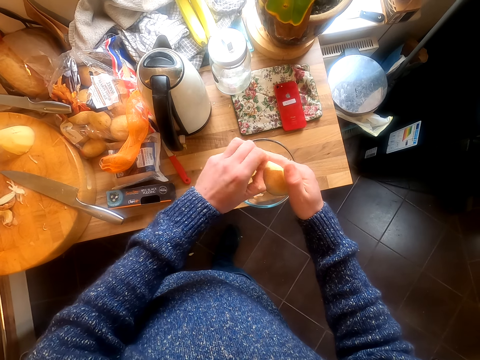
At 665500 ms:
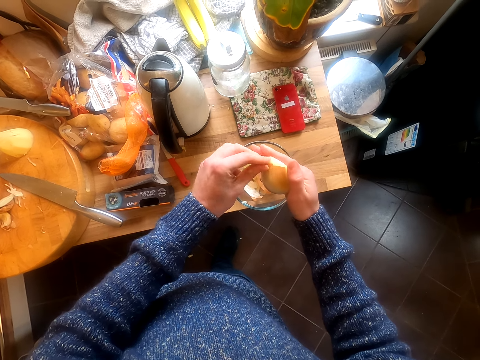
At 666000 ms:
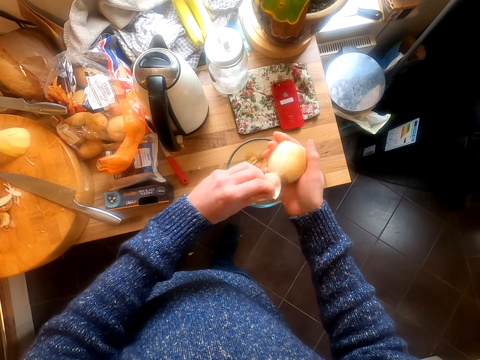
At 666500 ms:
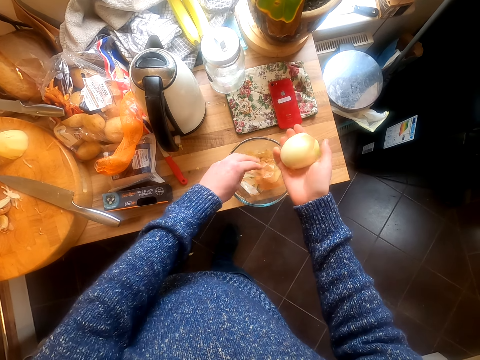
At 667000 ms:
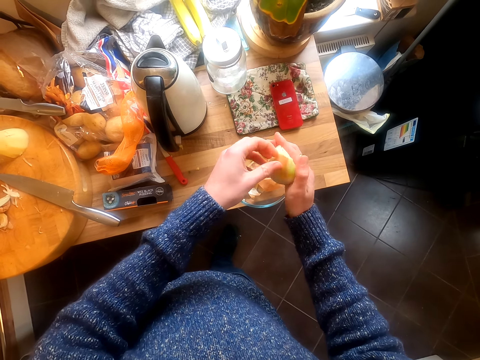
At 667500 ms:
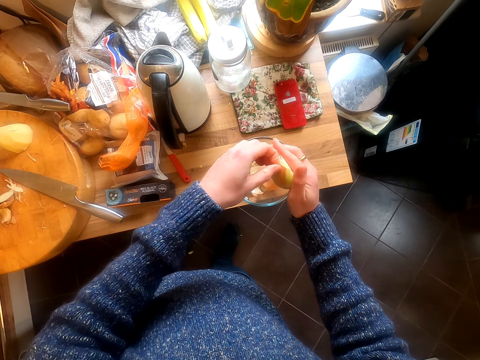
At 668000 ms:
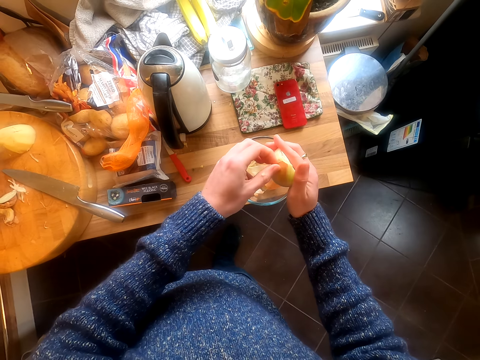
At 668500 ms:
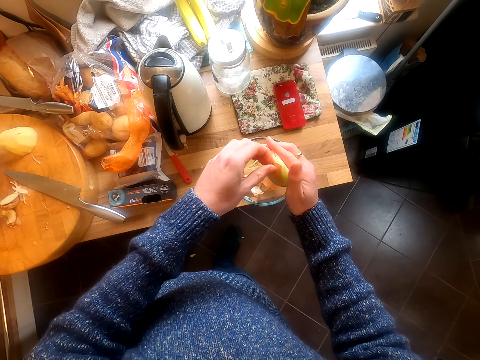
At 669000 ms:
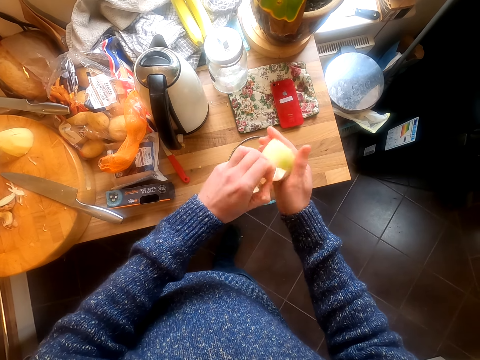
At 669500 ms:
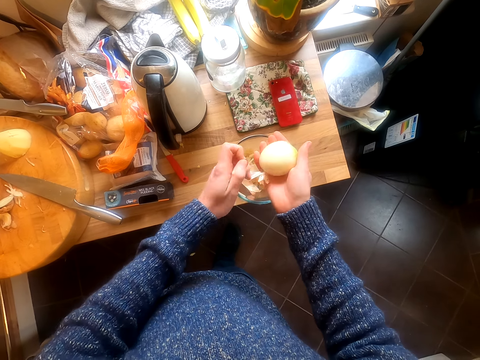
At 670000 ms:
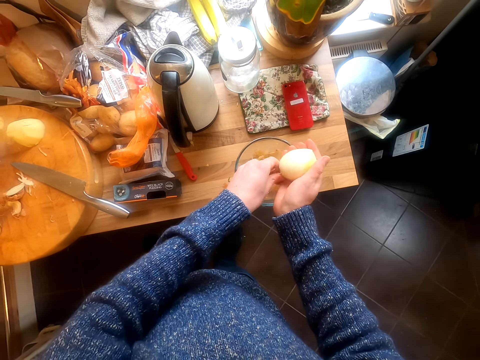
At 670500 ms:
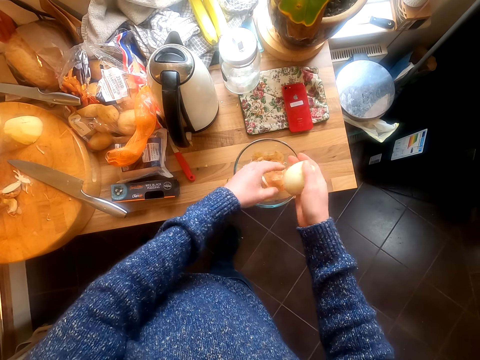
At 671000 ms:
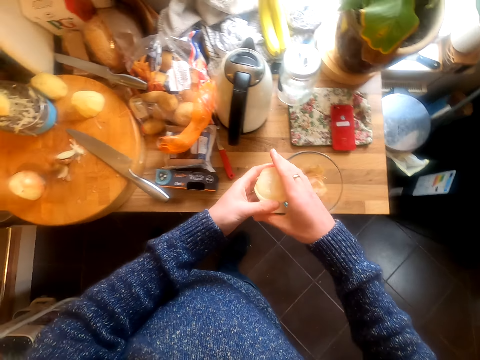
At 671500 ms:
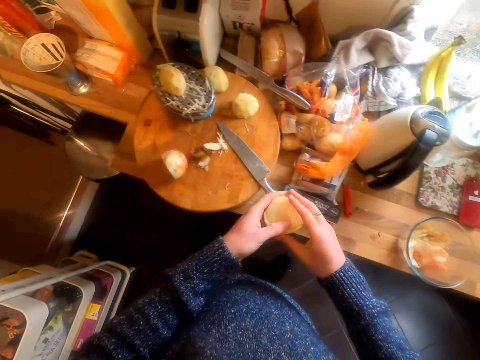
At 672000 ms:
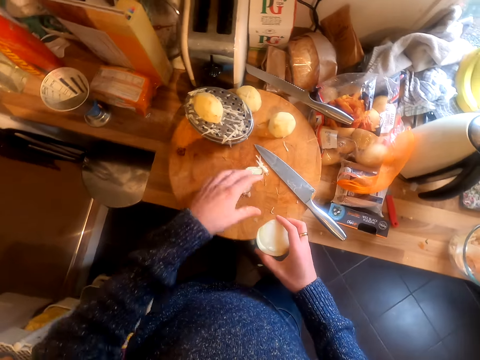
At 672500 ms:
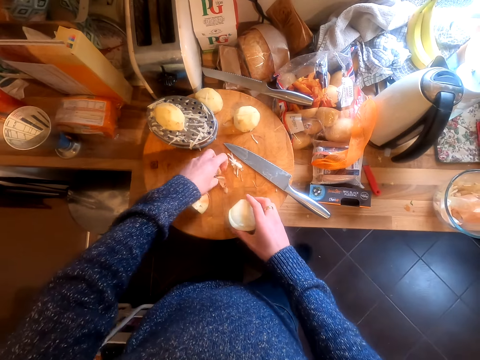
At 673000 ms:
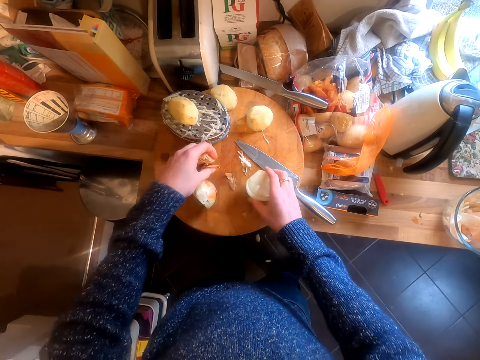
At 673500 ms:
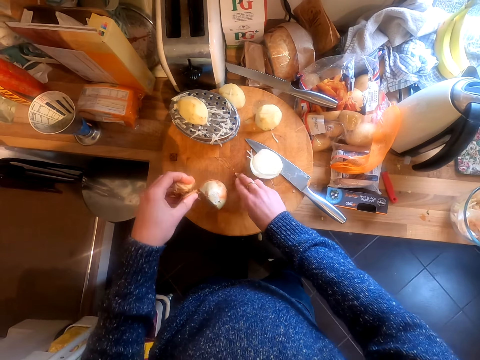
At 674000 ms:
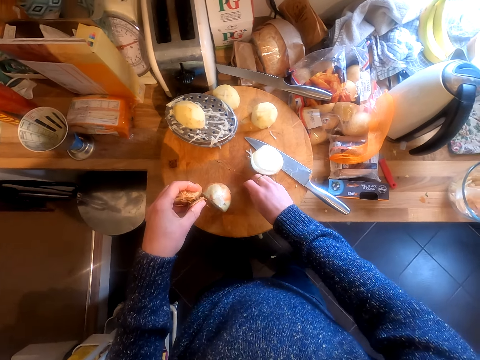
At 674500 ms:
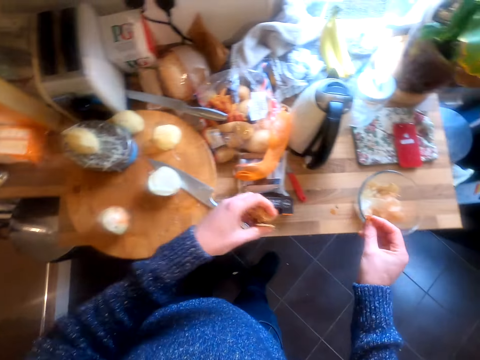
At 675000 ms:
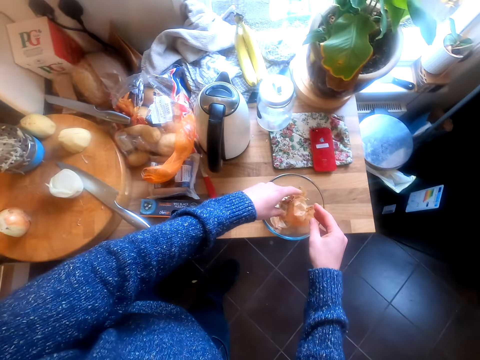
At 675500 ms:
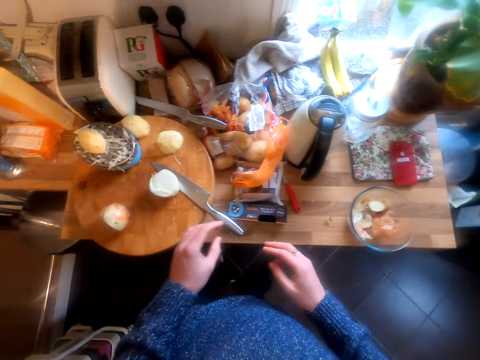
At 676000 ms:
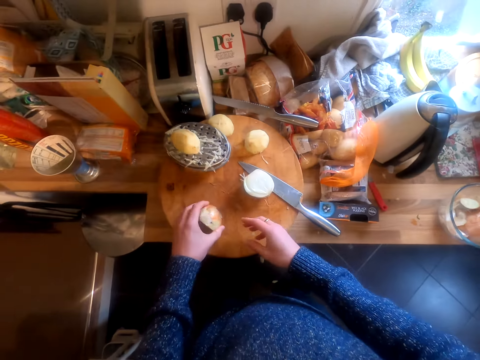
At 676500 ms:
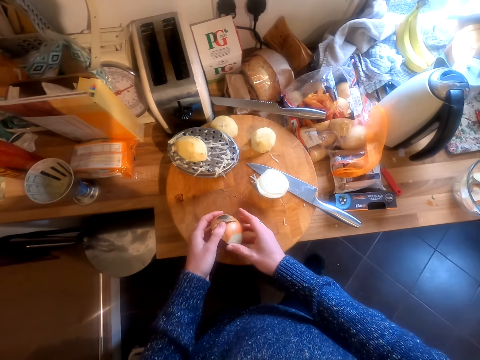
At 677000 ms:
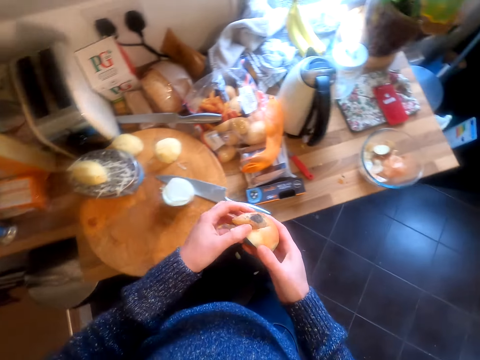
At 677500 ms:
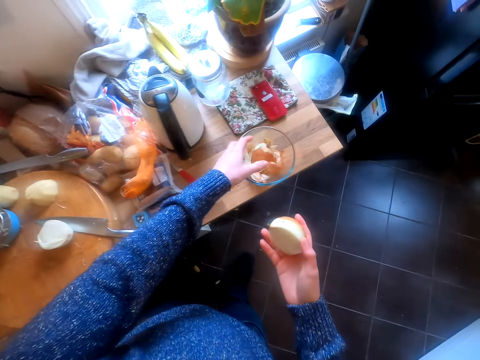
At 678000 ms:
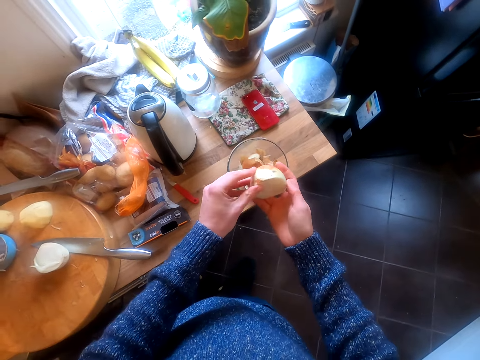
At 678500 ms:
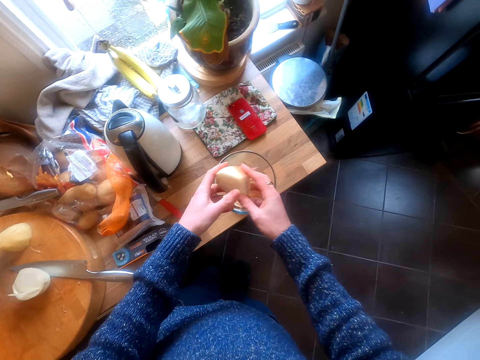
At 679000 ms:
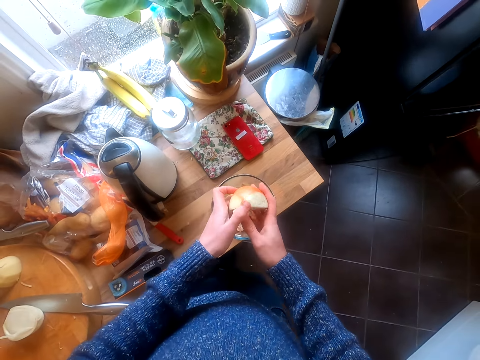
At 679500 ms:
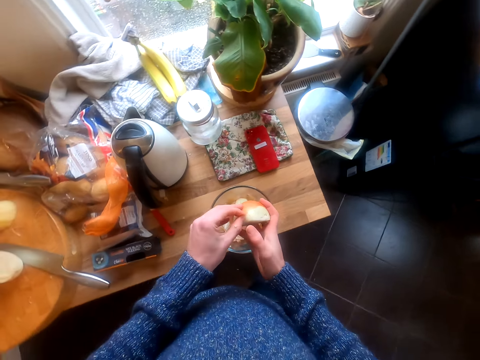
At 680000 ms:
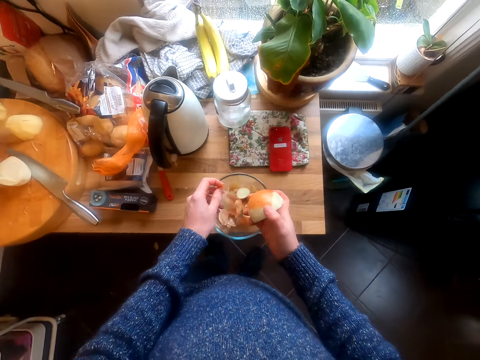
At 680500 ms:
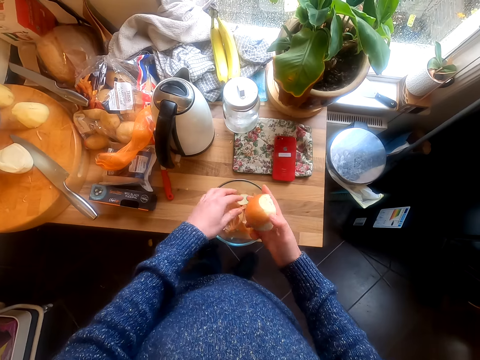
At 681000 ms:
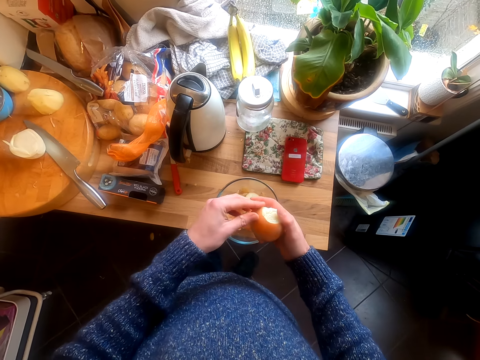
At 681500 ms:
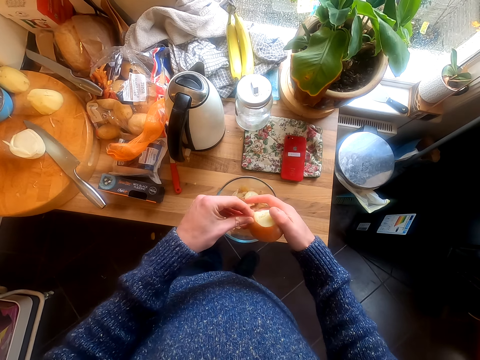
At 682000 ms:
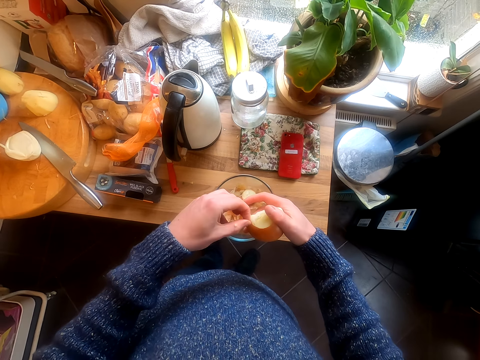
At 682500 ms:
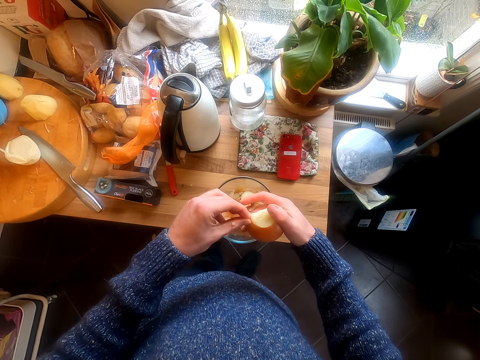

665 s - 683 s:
The camera wearer puts the onion peel in the bowl. They peel the onion by hand. They put the onion peel in the bowl. They hold the onion in the hands. They pick up the onion peels. They put the onion on the table. They pick up the onion peels. They put the onion peel in the bowl. They take an onion and peel the onion. They put the onion peel in the bowl. They peel the onion by hand.

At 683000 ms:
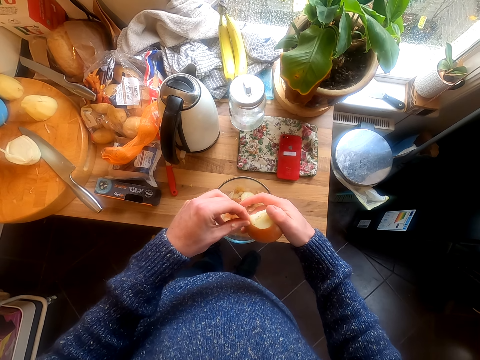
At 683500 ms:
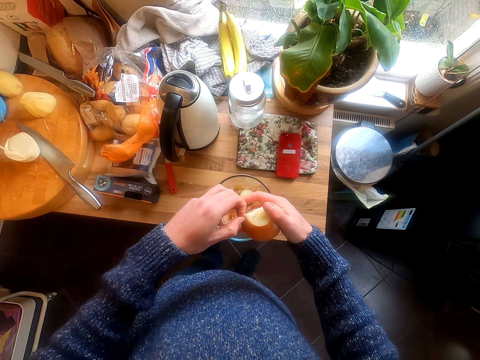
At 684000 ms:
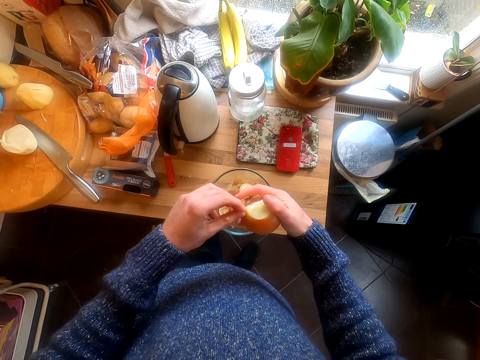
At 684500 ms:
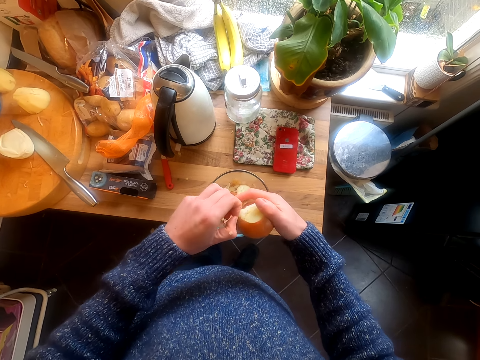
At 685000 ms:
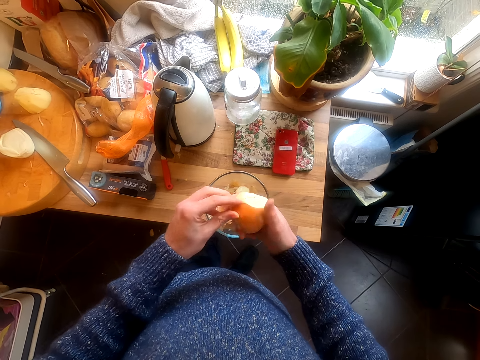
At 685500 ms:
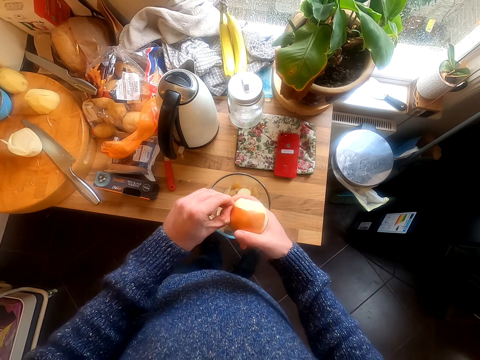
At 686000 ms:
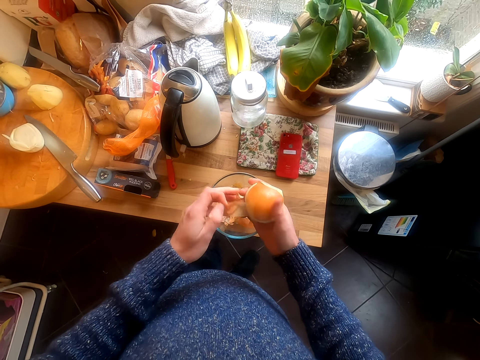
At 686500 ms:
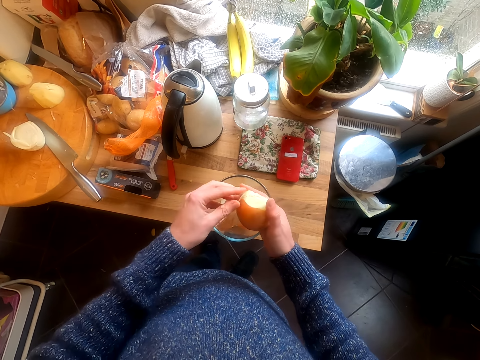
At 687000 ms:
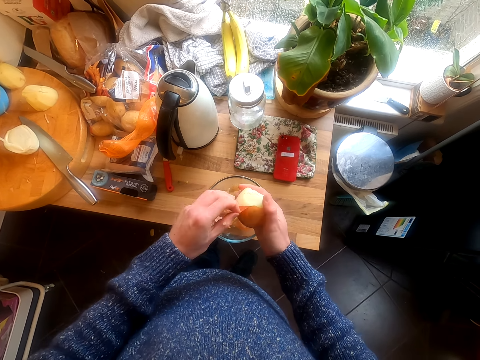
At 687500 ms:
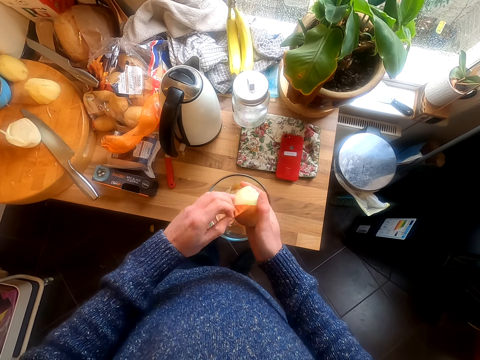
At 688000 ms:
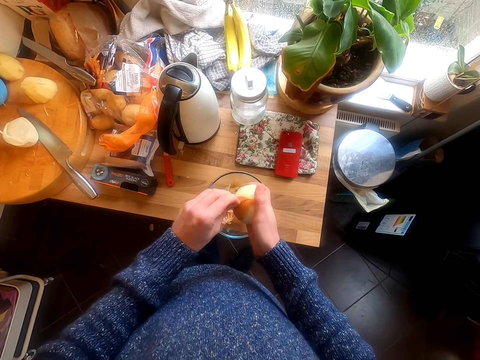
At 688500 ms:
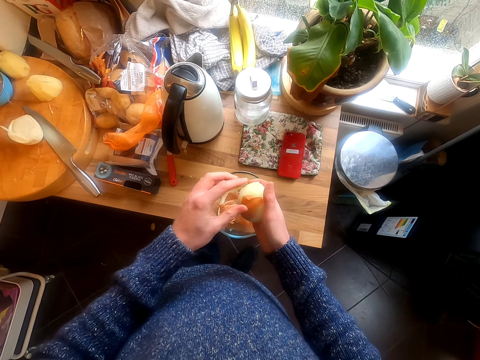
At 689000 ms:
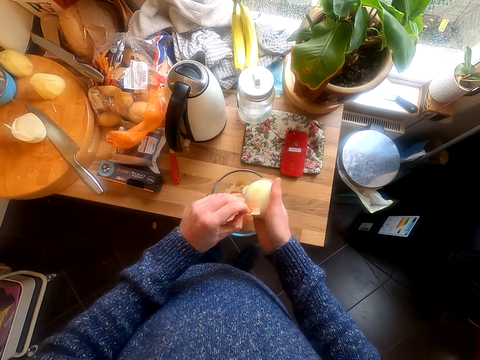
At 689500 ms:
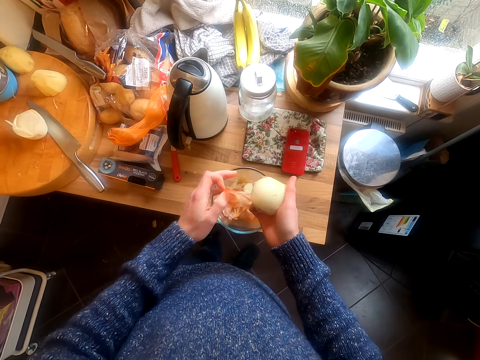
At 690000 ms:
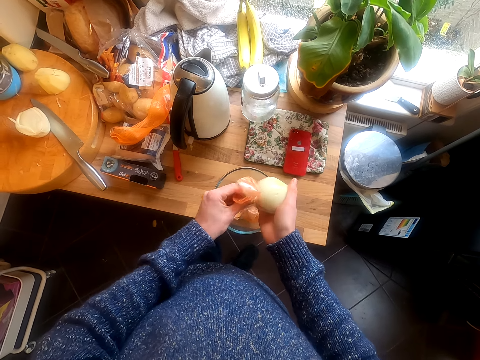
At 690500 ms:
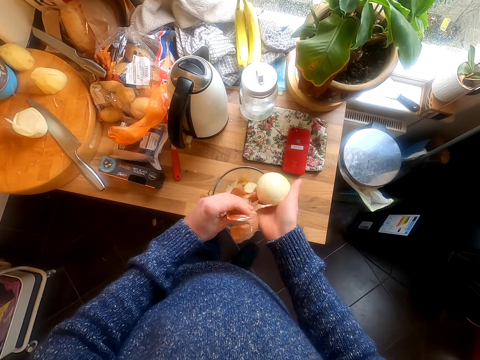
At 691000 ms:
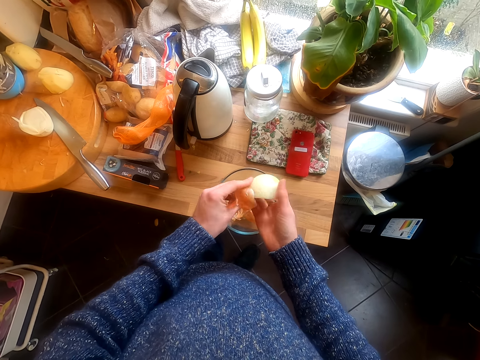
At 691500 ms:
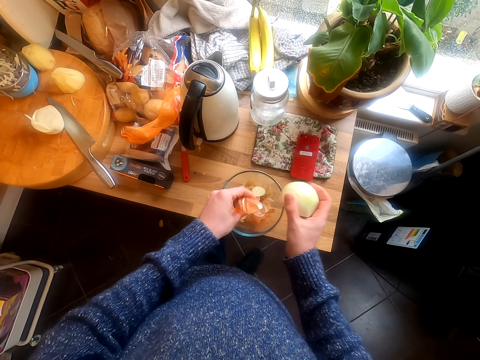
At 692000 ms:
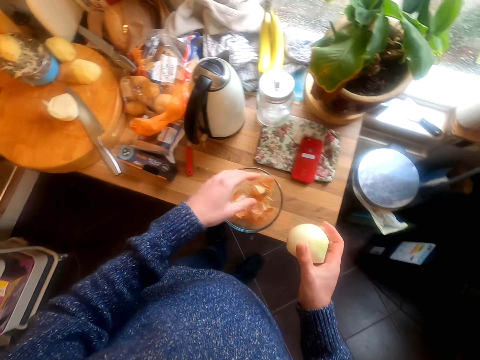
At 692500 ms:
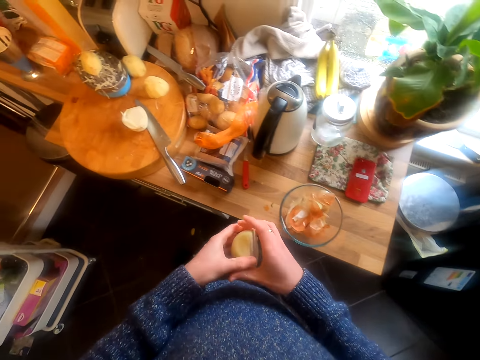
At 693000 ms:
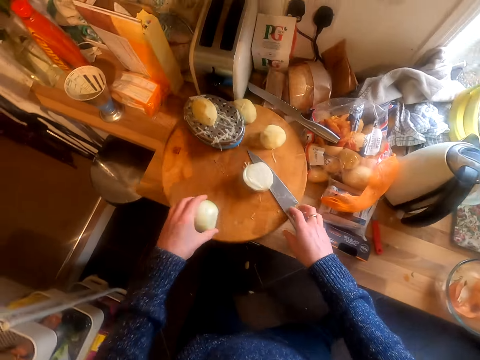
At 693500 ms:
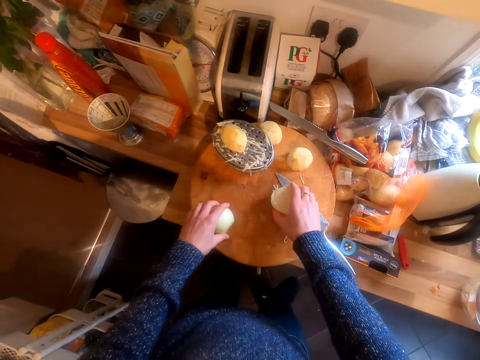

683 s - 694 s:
The camera wearer puts the onion peels in the bowl. They pass the onion to the left hand. They put the onion on the chopping board.
